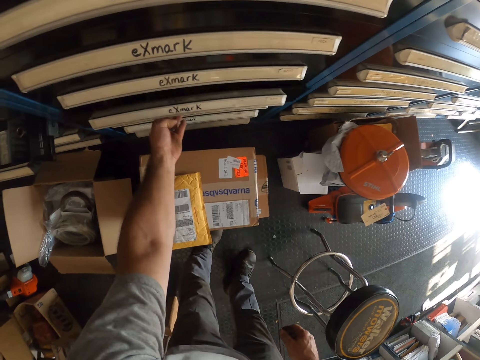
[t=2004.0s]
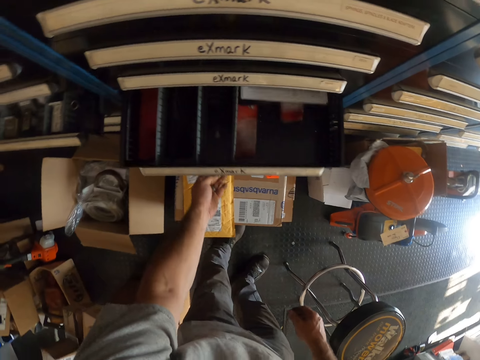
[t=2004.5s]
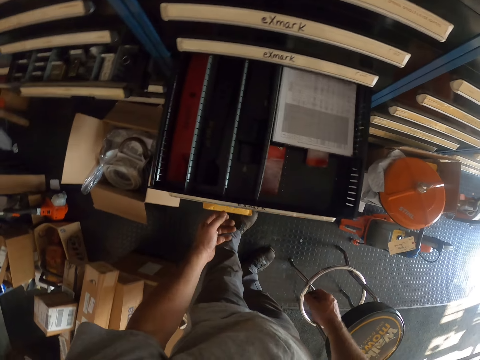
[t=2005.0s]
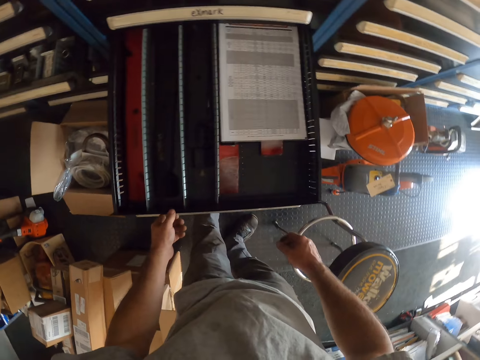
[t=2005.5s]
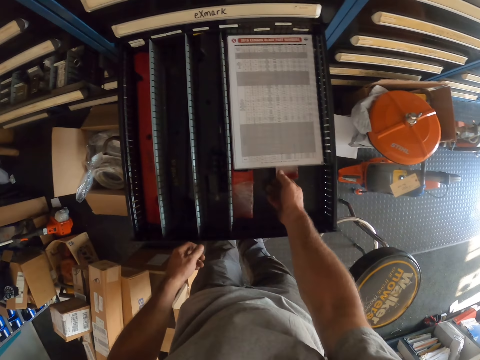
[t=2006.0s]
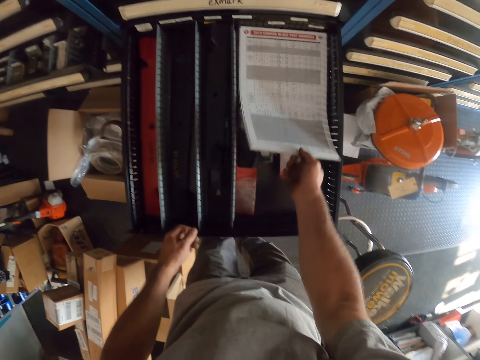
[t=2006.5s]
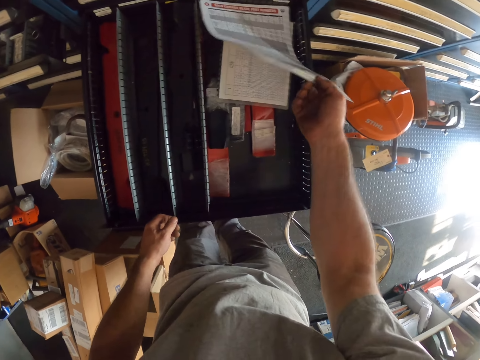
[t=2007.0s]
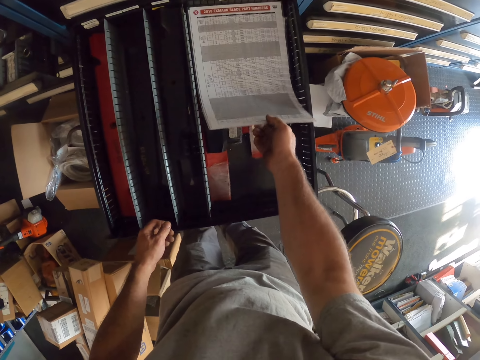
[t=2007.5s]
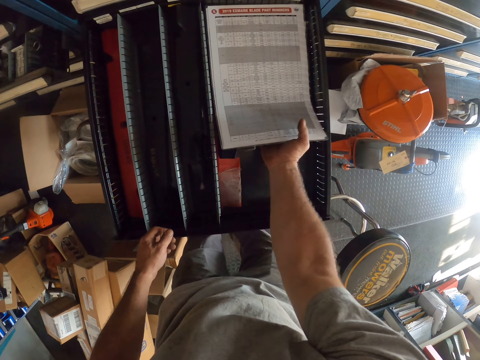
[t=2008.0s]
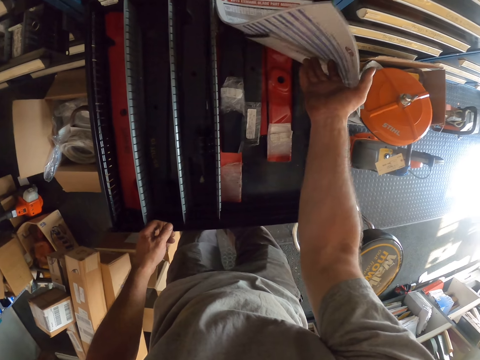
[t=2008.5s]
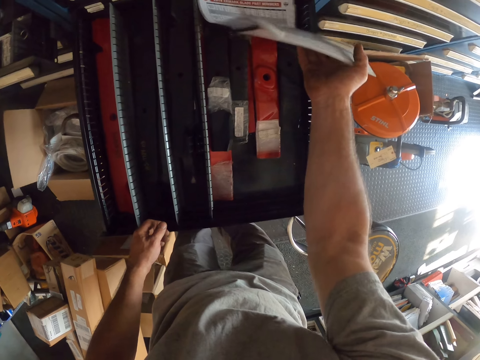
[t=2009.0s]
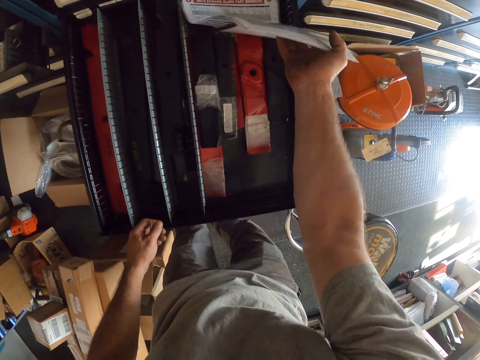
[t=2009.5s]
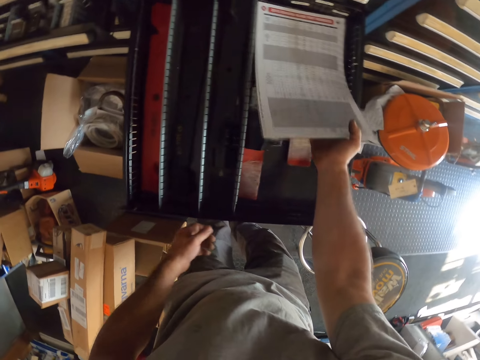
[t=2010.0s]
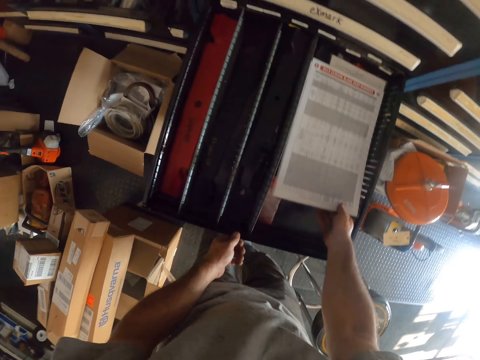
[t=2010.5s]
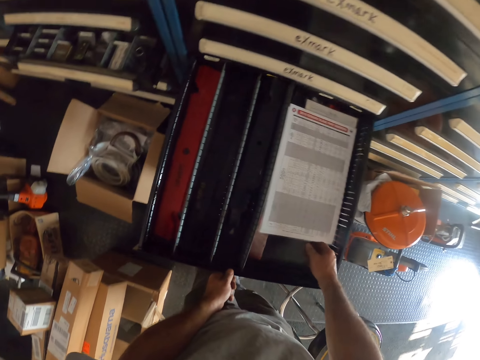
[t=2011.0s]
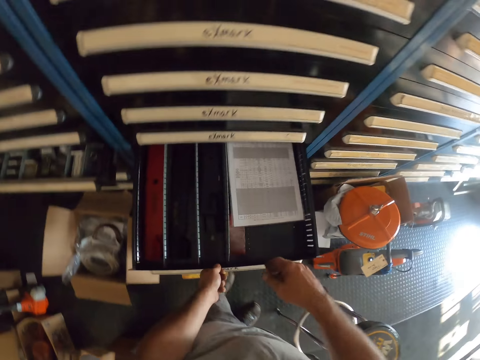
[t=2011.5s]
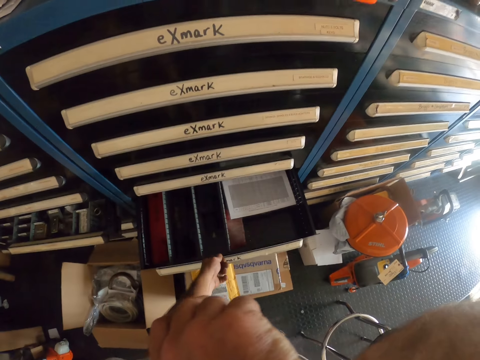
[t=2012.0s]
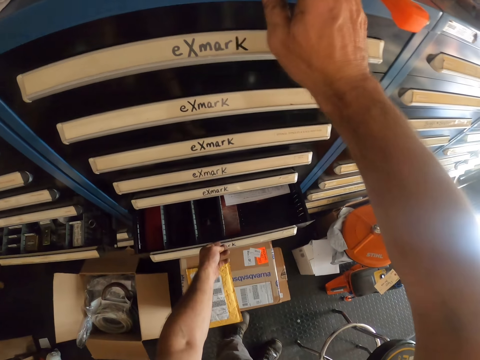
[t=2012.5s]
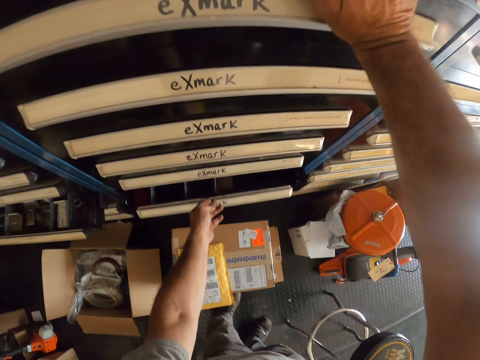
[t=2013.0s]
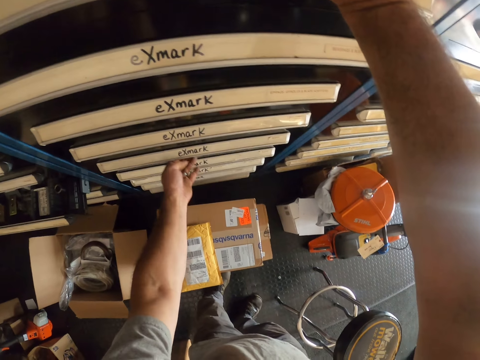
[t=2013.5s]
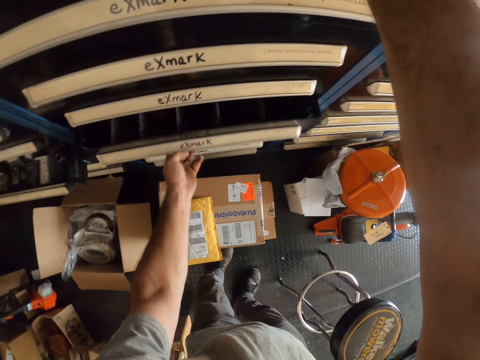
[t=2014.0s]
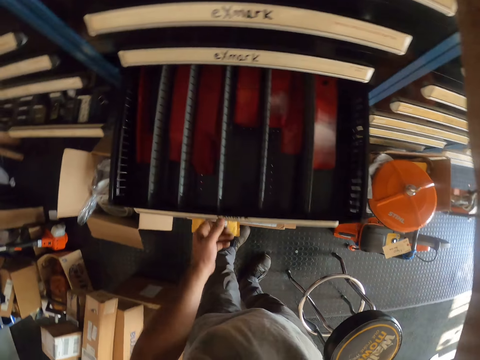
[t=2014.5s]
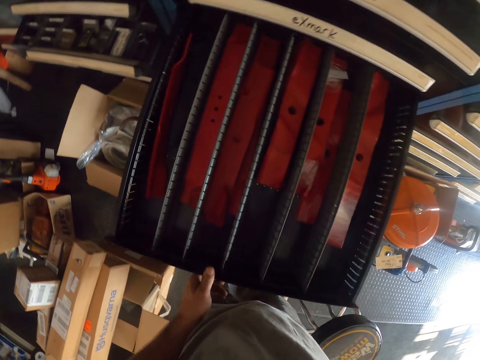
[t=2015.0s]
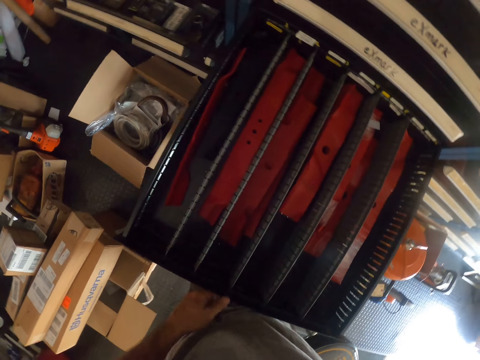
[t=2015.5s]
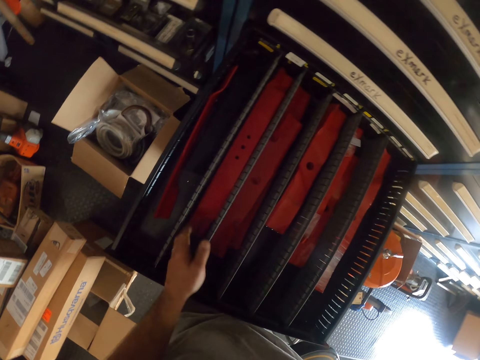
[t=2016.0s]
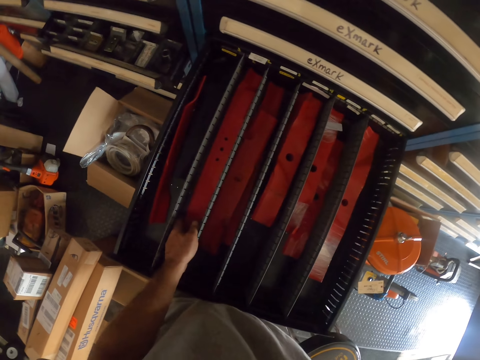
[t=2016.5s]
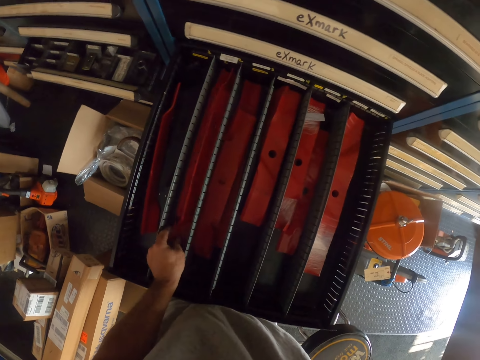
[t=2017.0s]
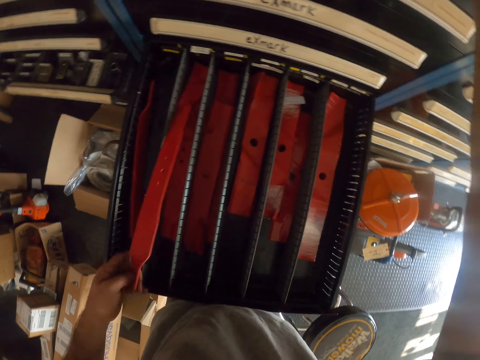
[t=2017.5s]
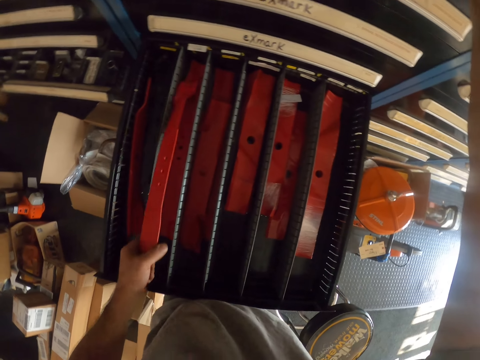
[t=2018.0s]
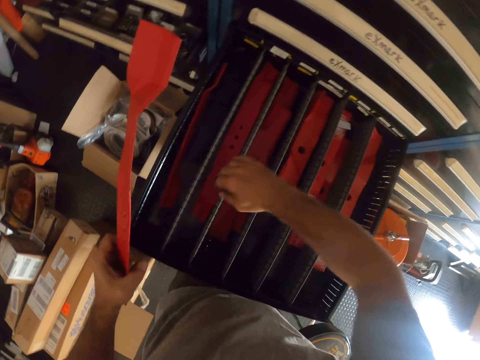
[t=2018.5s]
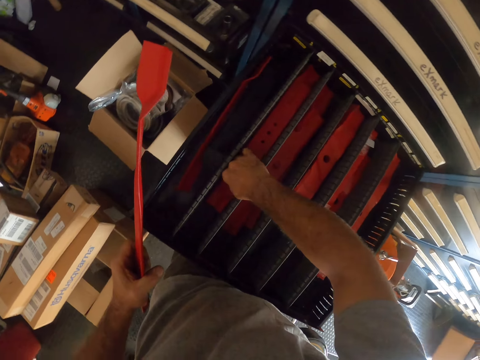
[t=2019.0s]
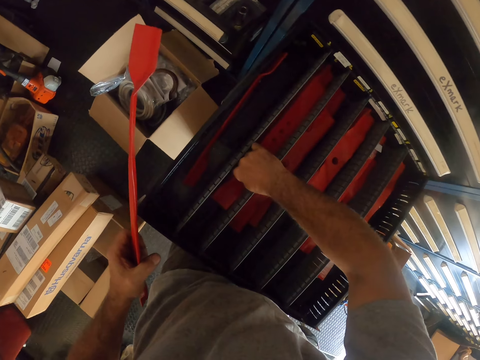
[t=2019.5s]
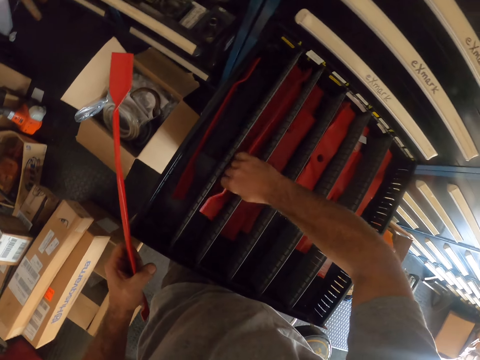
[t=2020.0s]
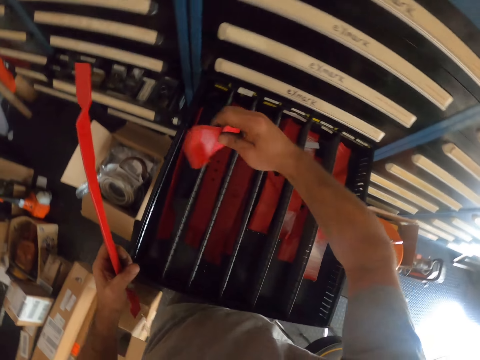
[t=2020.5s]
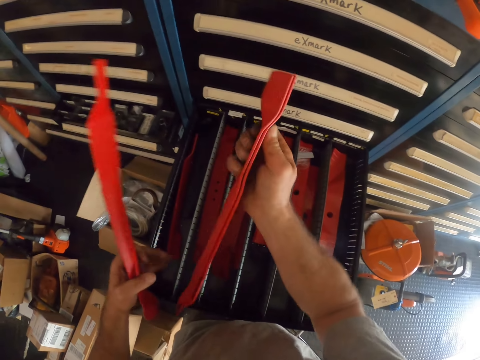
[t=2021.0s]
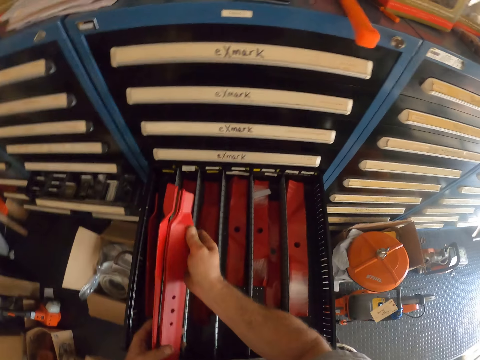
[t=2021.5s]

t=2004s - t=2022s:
The camera wearer opens another drawer. They lift some papers in the drawer. They return the papers. They close the drawer. They open another drawer. They bring out a rubber or max power blade set from the drawer. They bring out another rubber from the drawer.

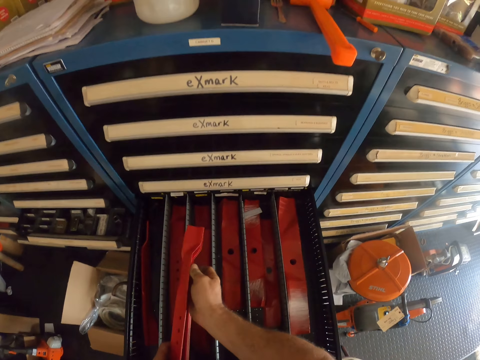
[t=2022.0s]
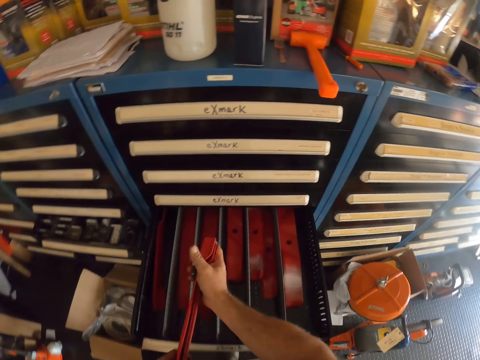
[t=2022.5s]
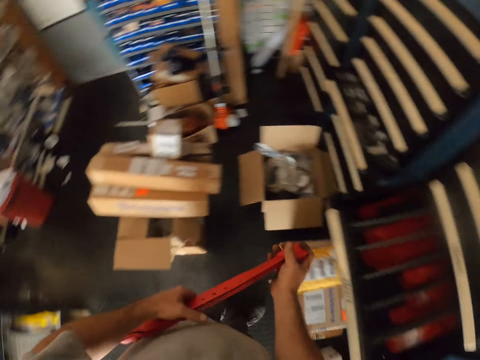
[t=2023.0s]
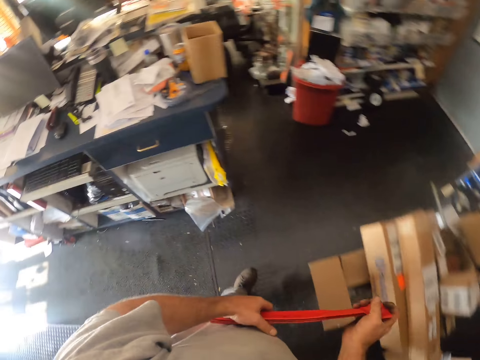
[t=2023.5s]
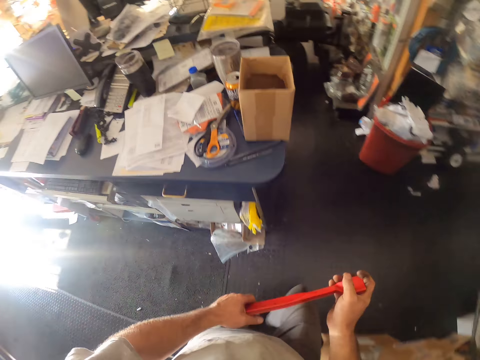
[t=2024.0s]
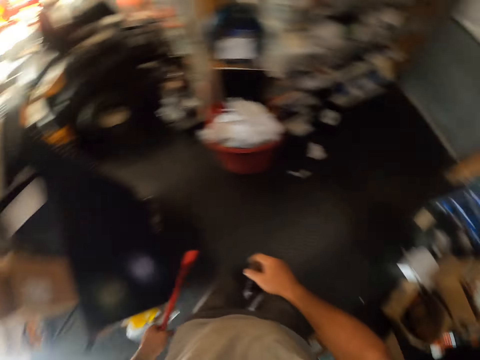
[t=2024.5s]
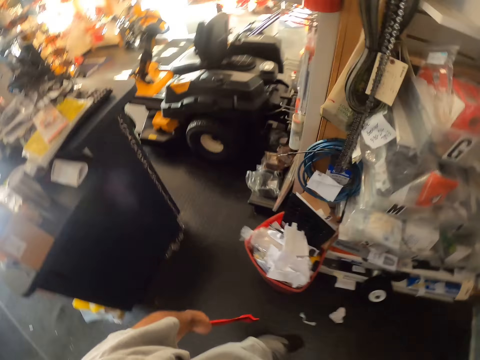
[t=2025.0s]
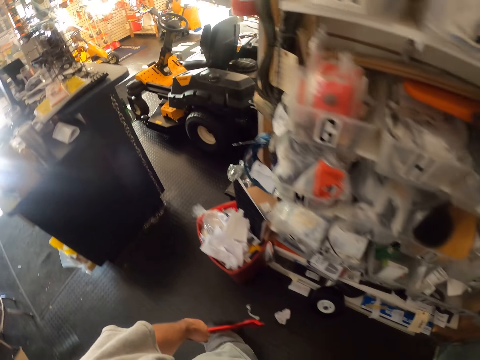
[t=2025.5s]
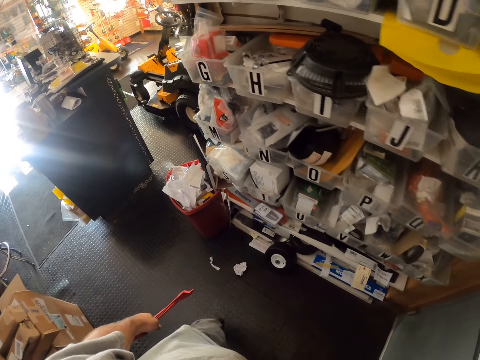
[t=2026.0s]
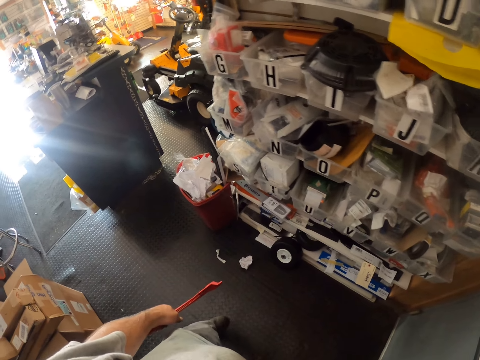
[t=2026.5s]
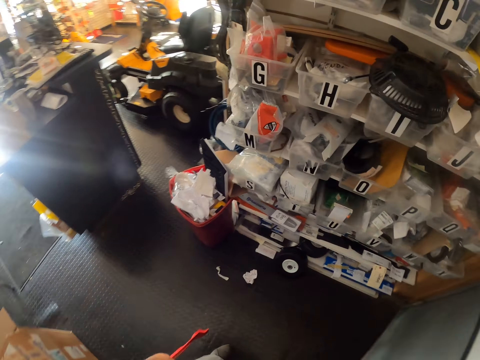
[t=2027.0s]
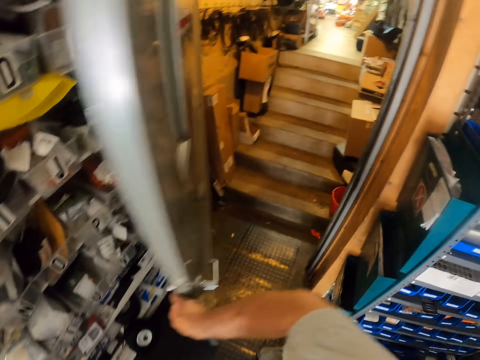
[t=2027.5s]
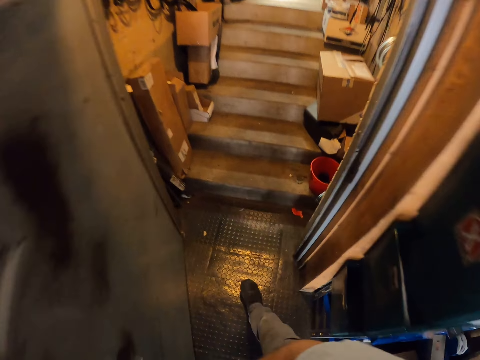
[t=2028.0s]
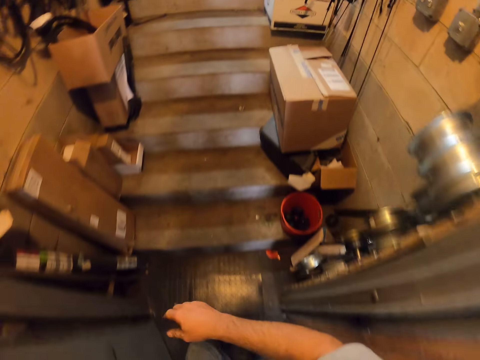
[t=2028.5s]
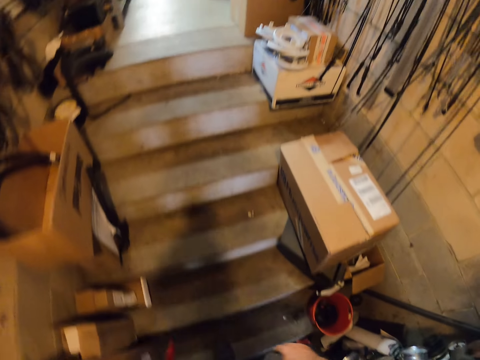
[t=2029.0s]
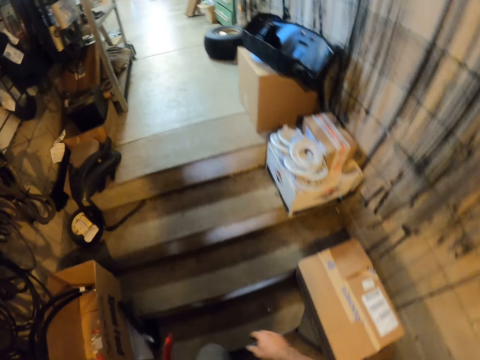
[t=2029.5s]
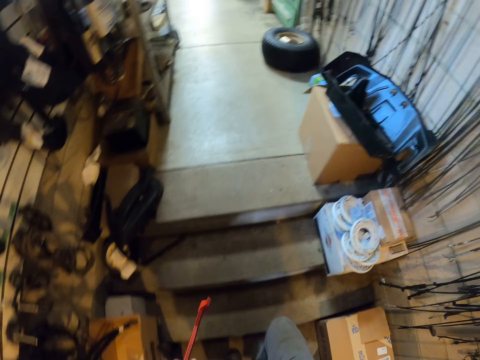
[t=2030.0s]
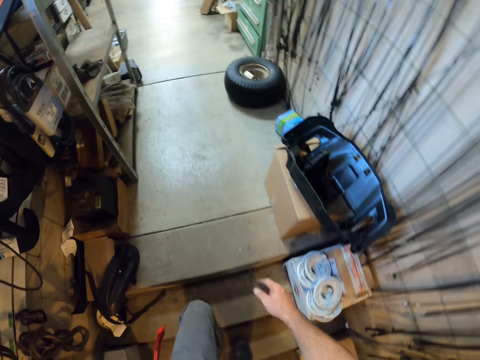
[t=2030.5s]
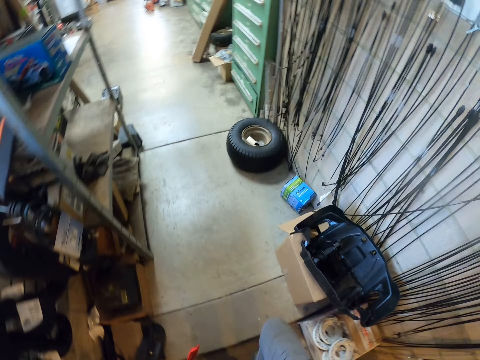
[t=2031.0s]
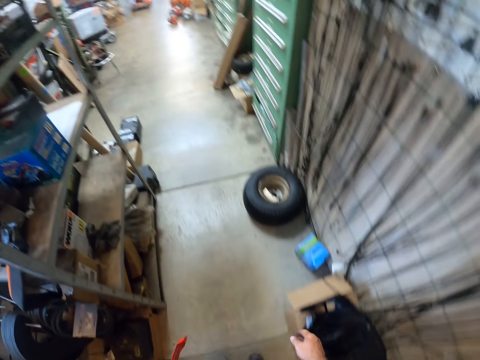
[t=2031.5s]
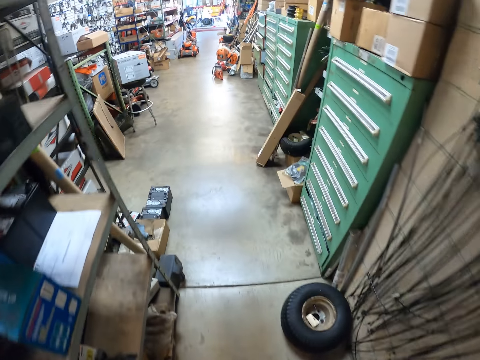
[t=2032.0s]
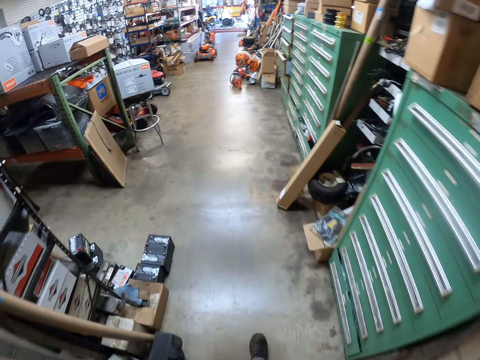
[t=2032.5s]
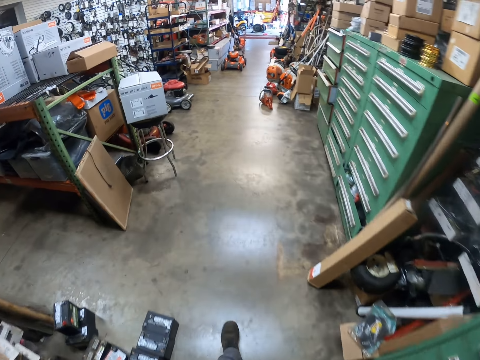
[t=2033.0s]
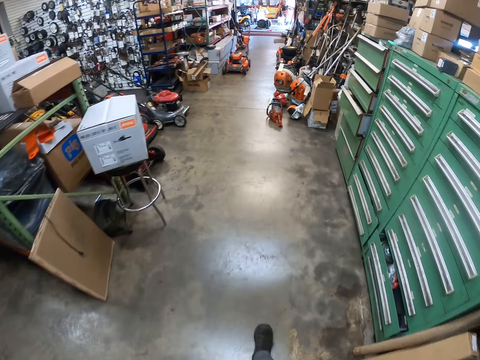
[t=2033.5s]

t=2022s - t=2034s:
The camera wearer closes the drawer. They turn around. They walk towards a door. They walk into a warehouse. They open the door. They climb up the stairs. They walk into the warehouse.
